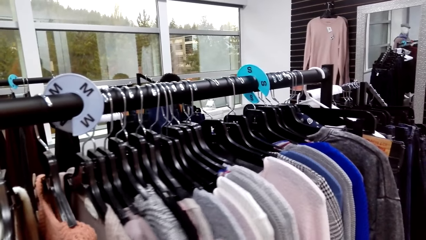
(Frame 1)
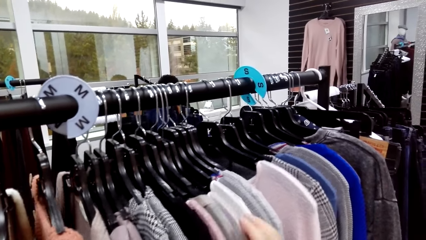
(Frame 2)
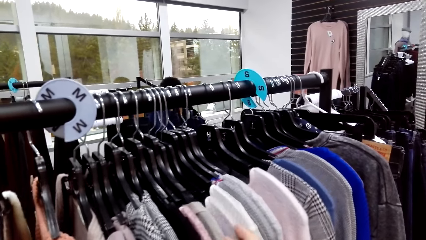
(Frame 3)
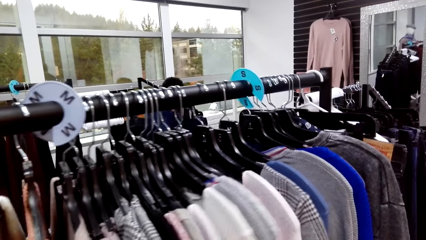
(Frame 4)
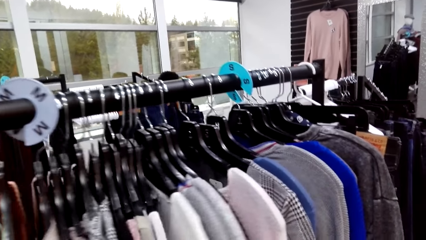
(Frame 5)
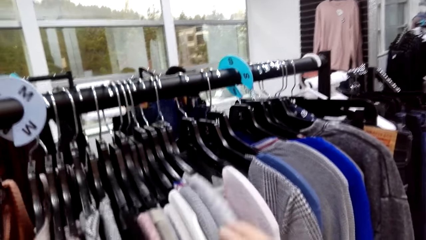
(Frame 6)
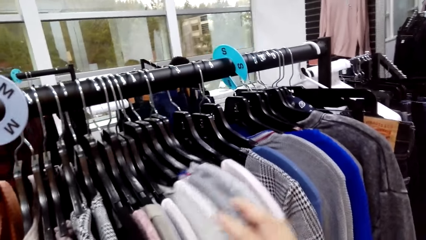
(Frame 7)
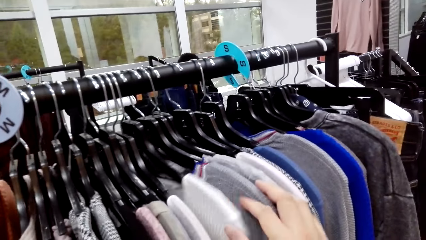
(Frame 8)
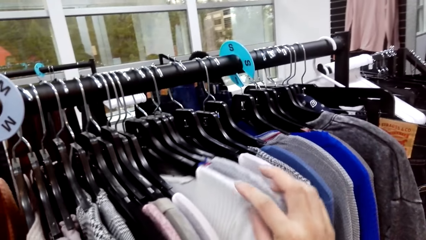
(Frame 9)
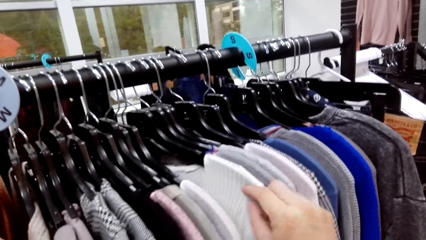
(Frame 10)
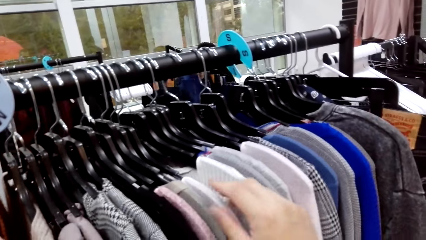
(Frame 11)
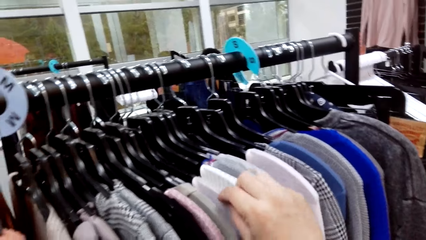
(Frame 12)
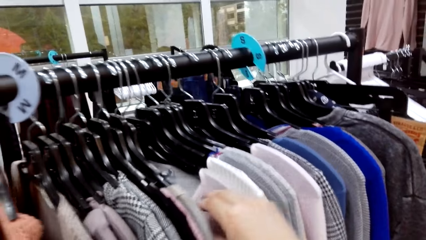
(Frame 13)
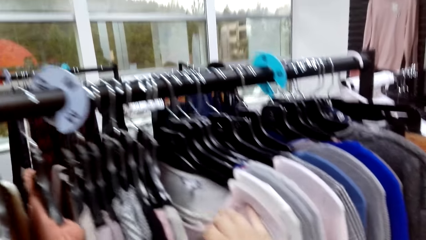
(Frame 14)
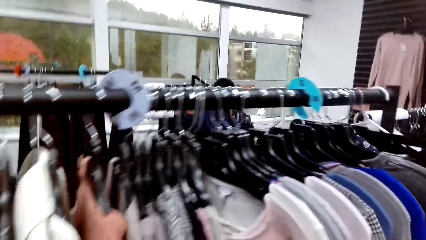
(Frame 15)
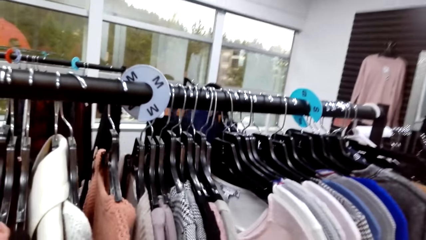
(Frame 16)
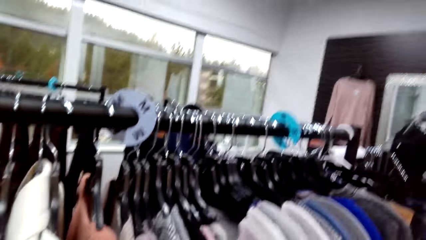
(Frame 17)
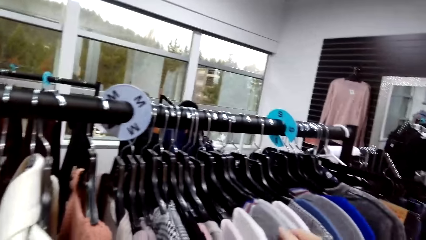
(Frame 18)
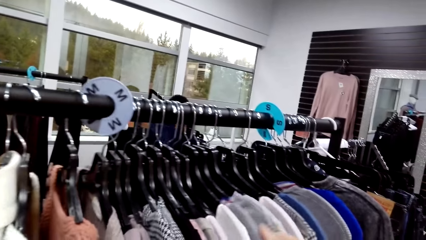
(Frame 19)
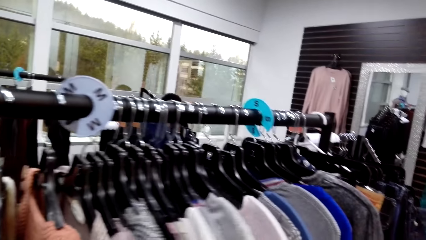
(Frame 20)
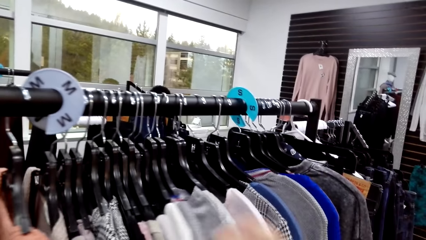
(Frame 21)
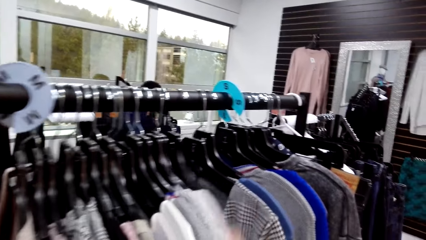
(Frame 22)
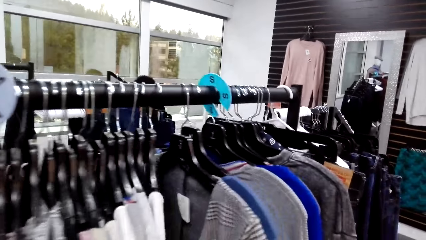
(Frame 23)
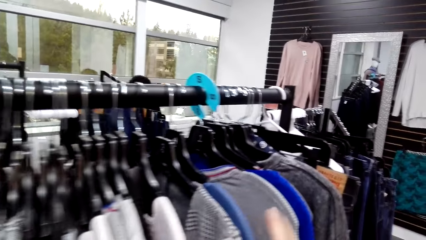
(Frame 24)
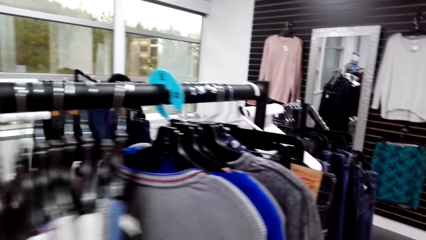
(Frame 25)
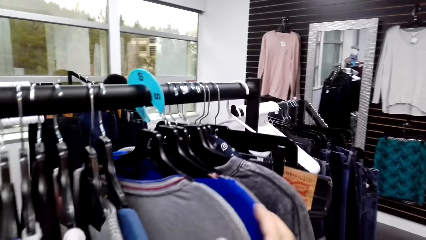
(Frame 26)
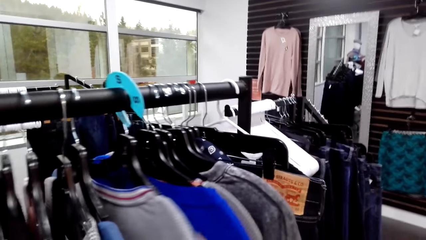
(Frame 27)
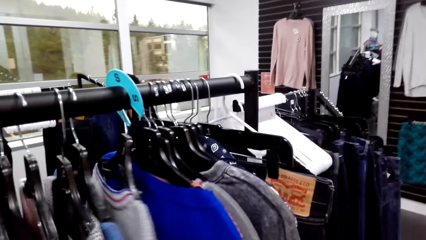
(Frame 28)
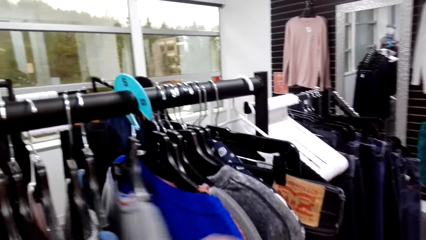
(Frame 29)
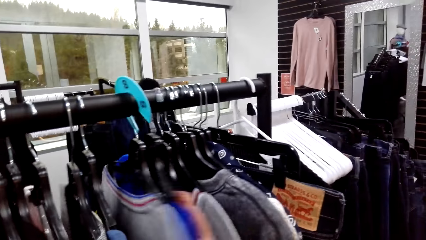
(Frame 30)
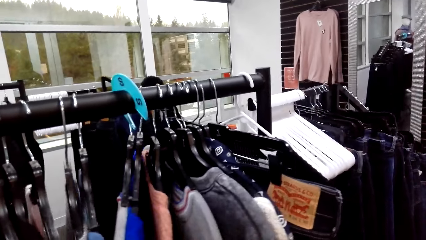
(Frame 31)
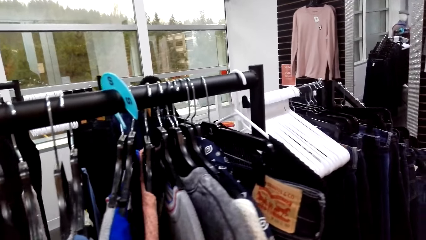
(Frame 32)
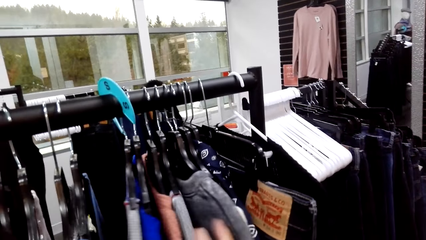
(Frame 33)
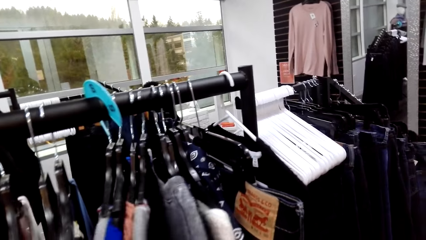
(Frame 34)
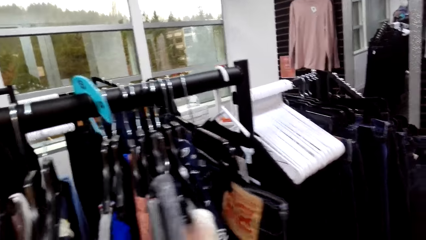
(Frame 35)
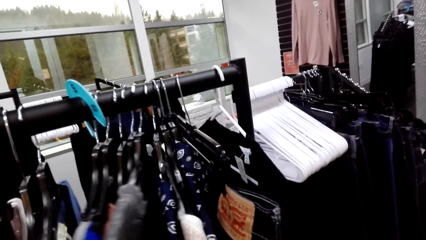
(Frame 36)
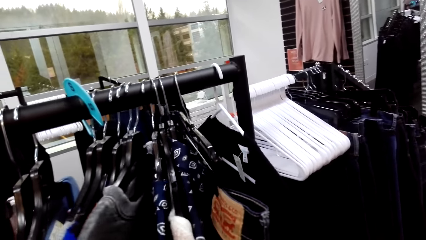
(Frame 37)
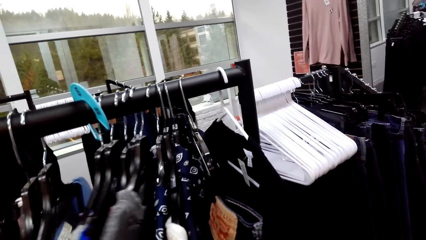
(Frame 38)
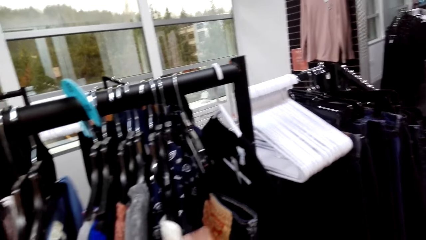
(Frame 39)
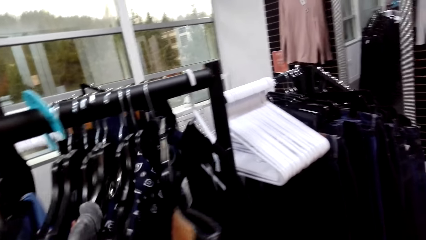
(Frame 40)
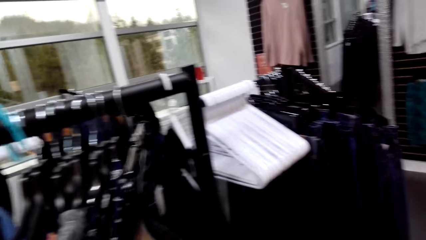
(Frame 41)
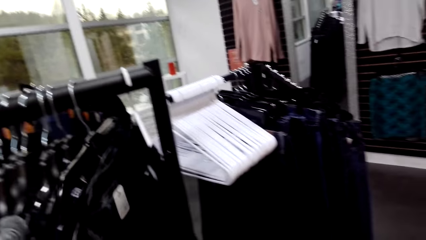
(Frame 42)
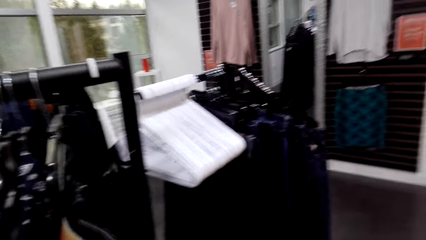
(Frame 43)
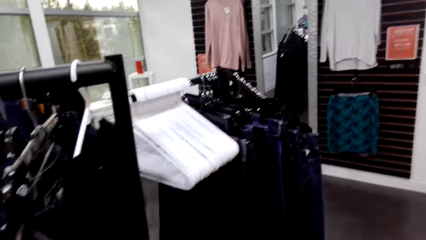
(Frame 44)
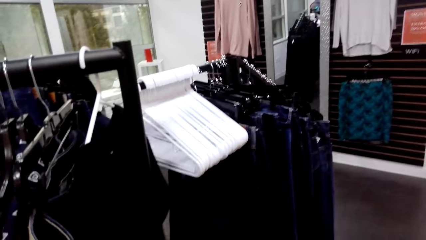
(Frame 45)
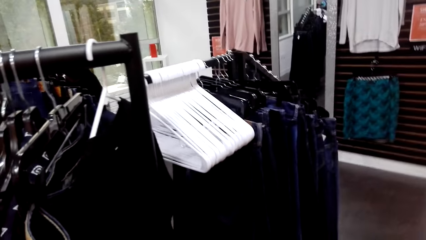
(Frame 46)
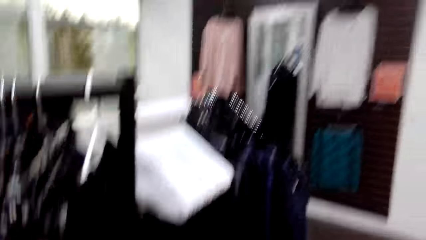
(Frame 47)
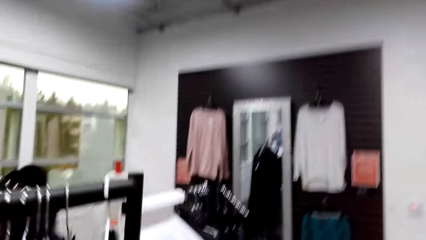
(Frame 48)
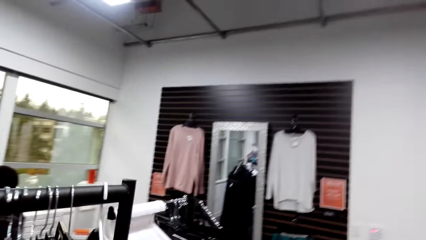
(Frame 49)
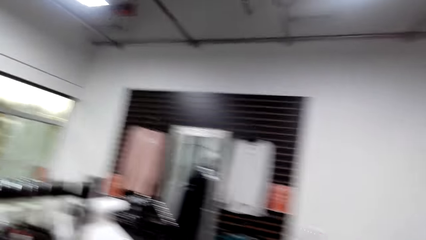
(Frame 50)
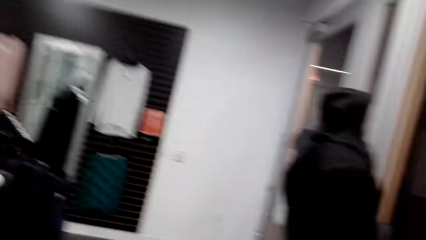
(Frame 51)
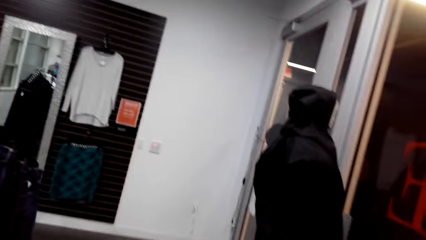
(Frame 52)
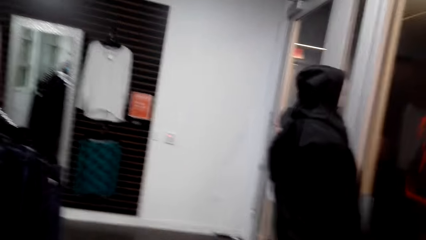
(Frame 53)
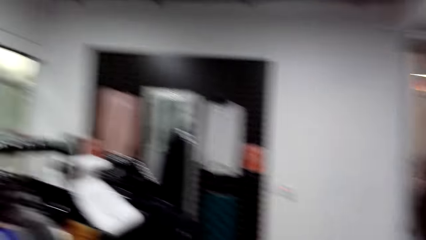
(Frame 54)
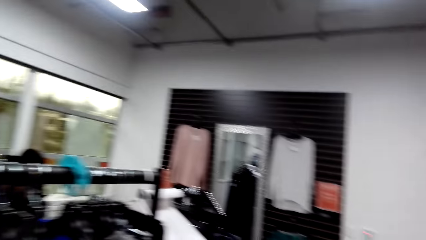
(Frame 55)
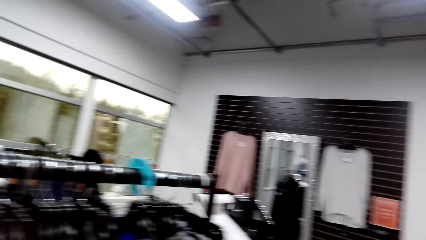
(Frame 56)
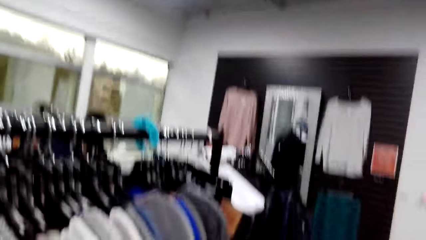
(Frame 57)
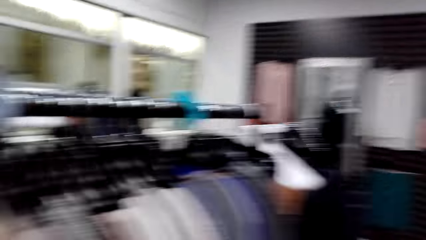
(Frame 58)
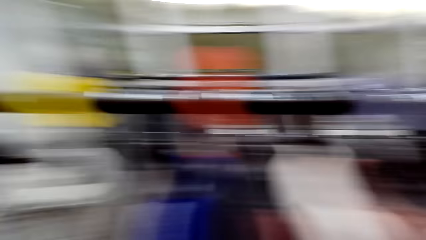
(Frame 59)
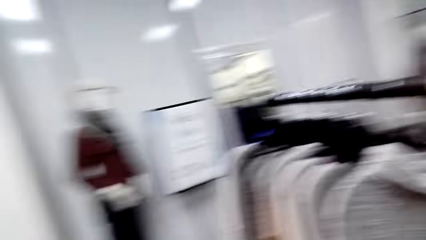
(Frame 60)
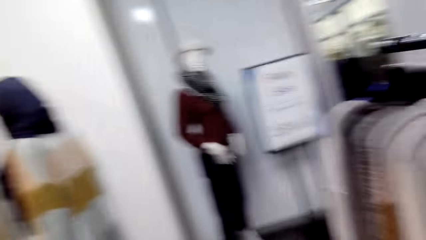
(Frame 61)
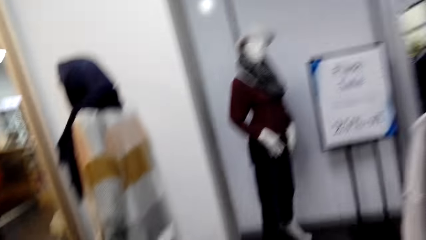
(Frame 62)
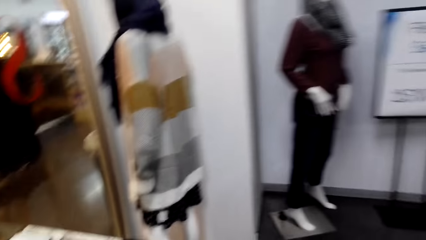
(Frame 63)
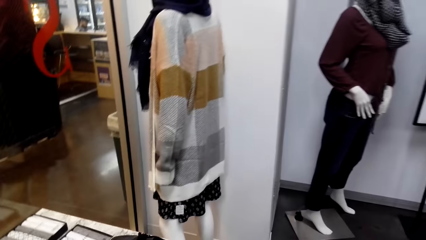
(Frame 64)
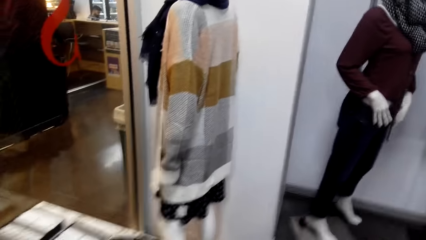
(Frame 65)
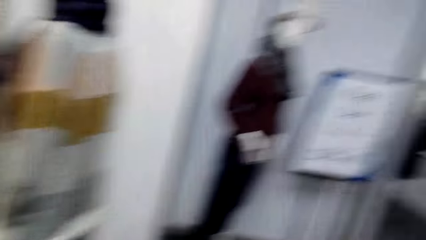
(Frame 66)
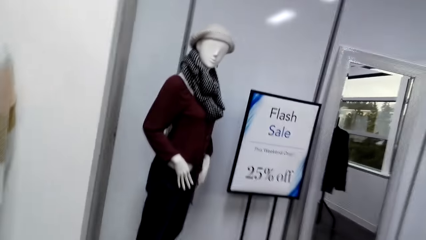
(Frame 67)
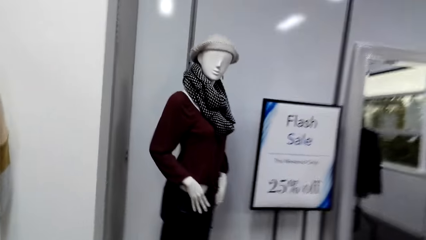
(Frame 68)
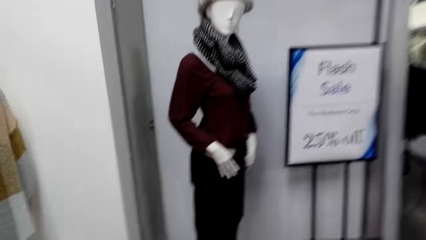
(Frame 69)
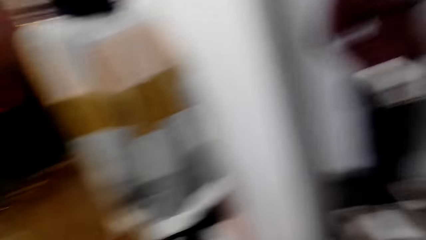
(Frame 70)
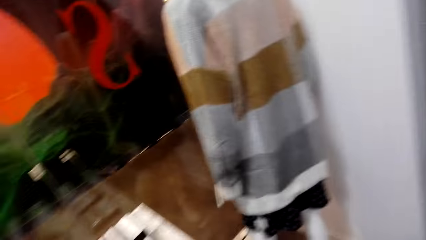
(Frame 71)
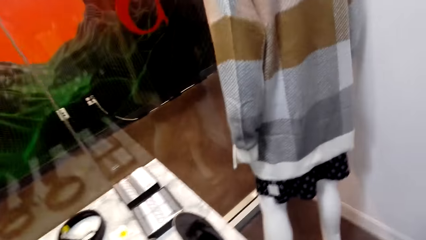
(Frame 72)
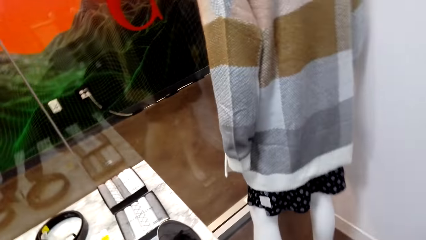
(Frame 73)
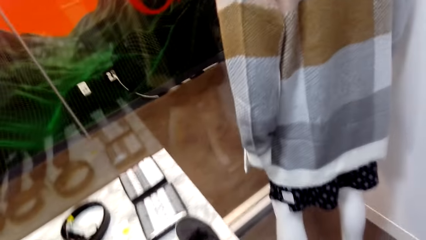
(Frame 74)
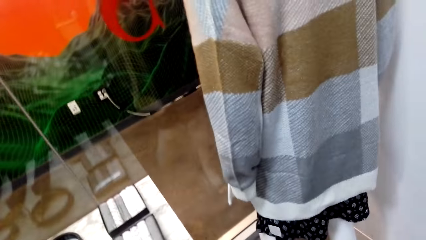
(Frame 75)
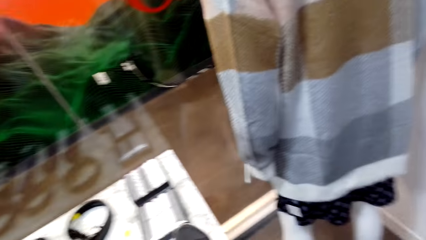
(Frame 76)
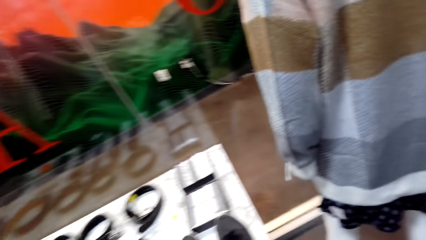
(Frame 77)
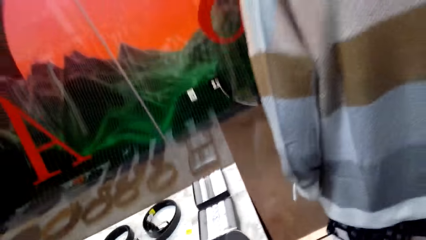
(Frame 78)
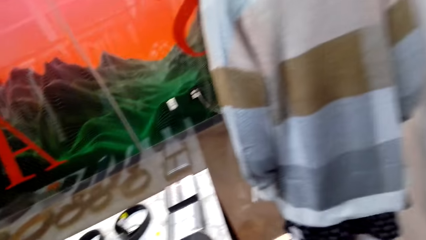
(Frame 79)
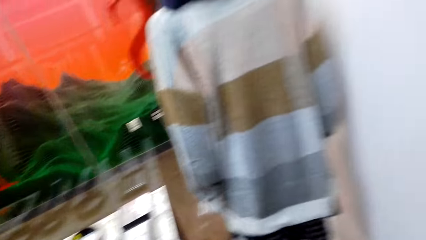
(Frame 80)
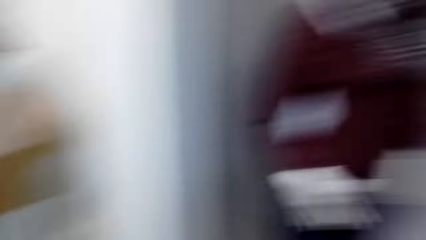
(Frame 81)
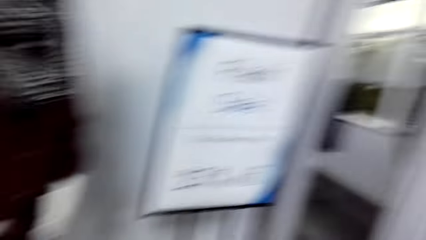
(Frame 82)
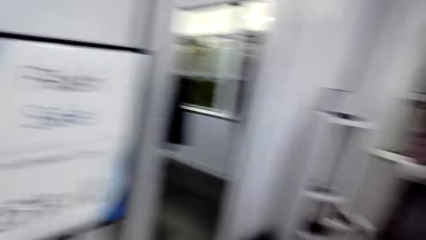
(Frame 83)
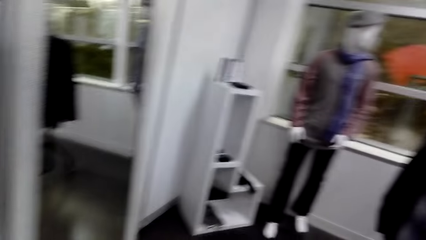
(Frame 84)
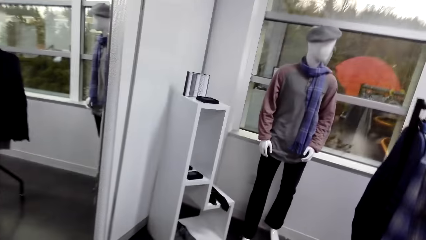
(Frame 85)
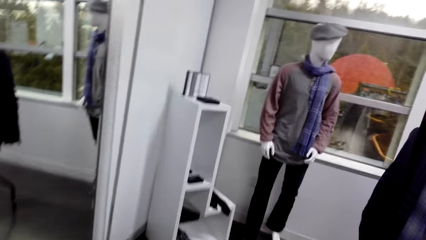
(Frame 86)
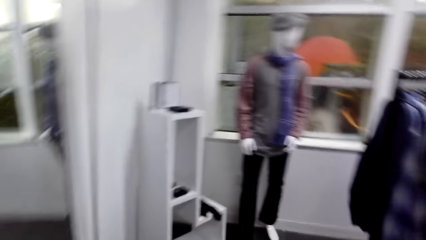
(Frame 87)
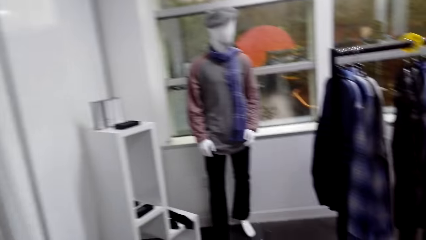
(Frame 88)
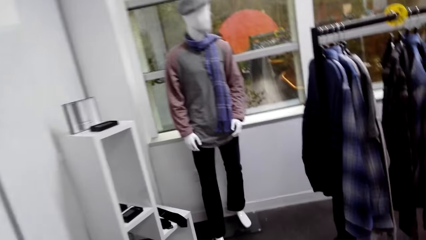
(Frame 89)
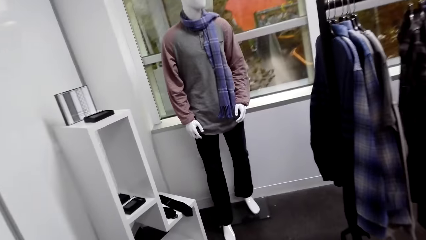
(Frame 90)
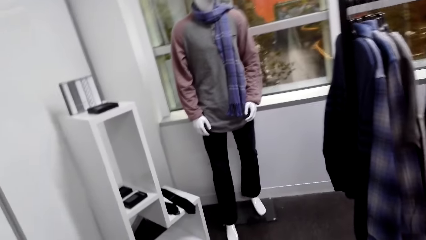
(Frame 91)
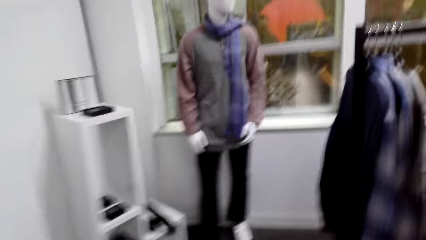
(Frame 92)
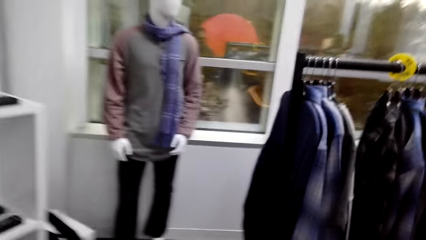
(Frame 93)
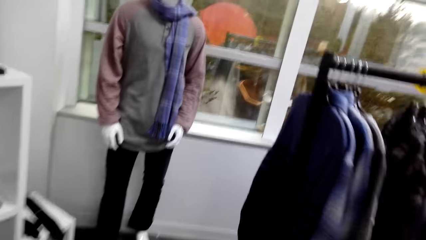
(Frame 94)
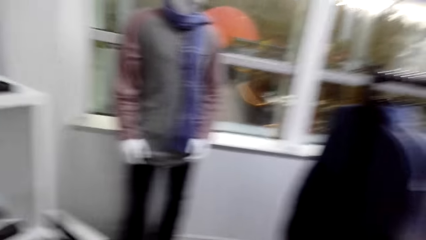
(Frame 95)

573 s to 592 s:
The camera wearer holds a sweater. They move the sweater on the clothing rail. They move it again. They look around the cloth store. They walk around the cloth store. They look around.
